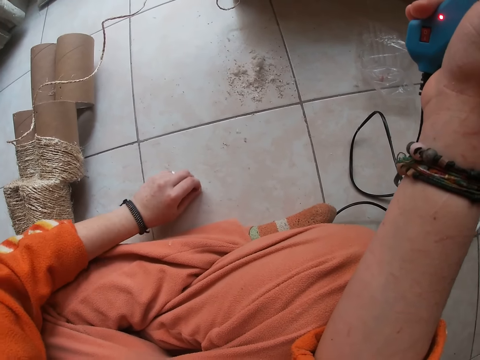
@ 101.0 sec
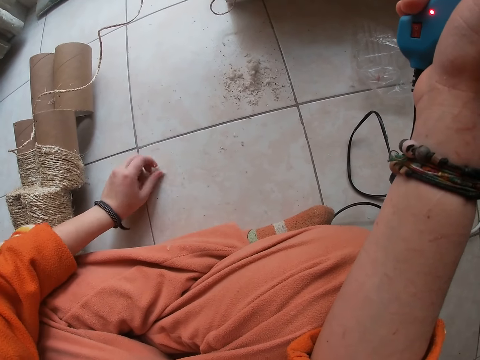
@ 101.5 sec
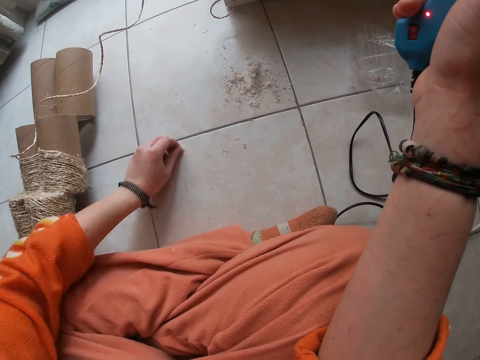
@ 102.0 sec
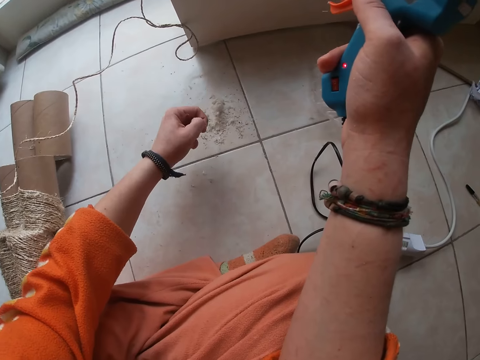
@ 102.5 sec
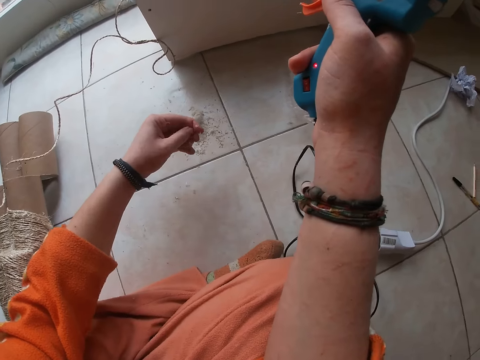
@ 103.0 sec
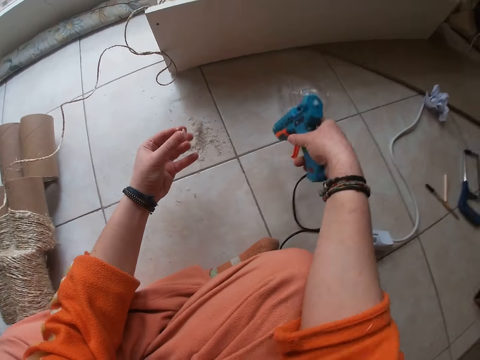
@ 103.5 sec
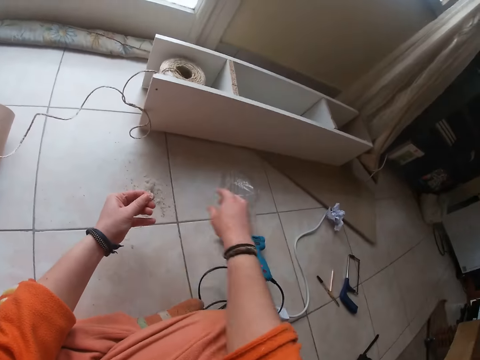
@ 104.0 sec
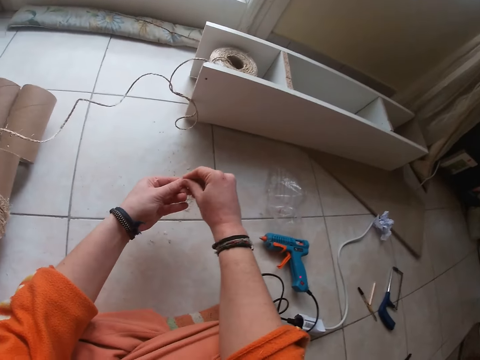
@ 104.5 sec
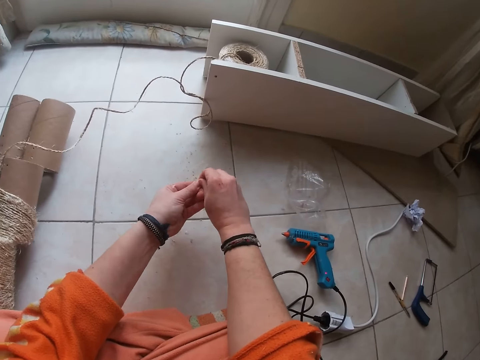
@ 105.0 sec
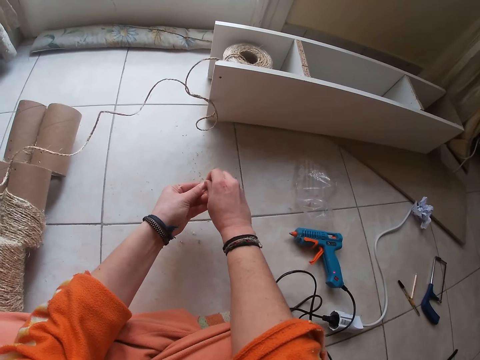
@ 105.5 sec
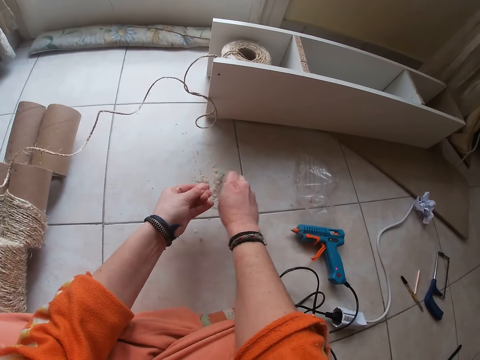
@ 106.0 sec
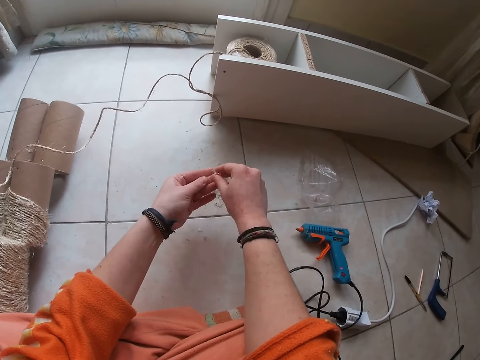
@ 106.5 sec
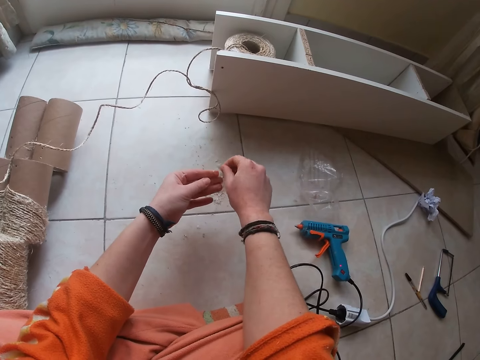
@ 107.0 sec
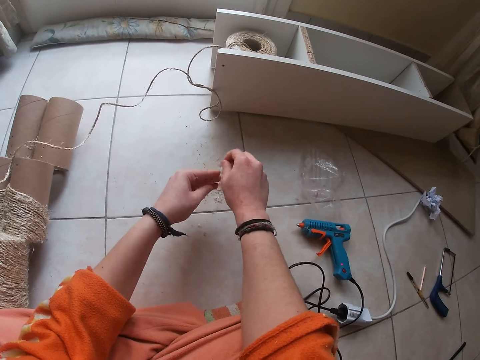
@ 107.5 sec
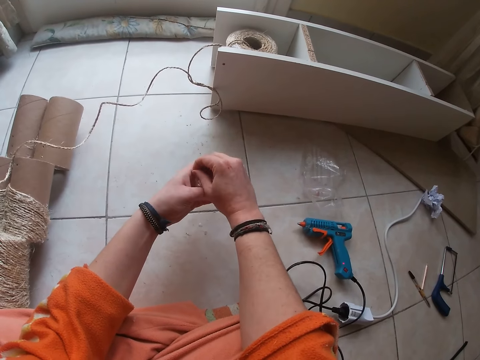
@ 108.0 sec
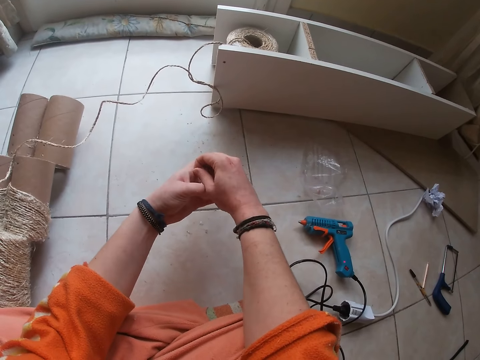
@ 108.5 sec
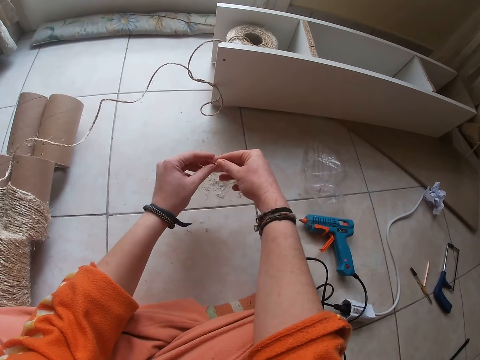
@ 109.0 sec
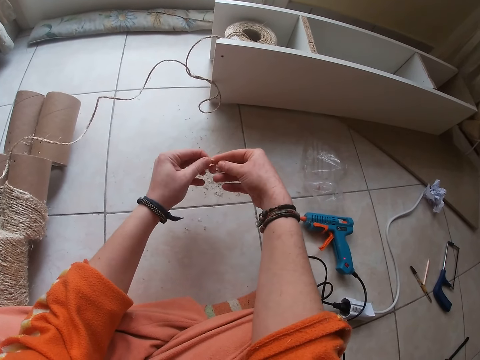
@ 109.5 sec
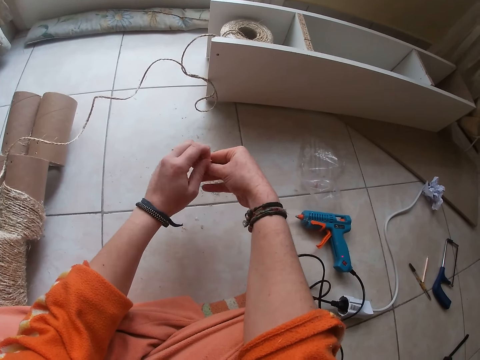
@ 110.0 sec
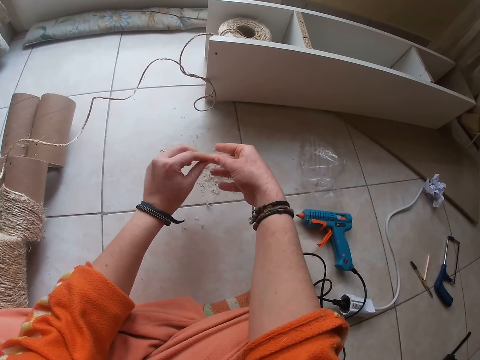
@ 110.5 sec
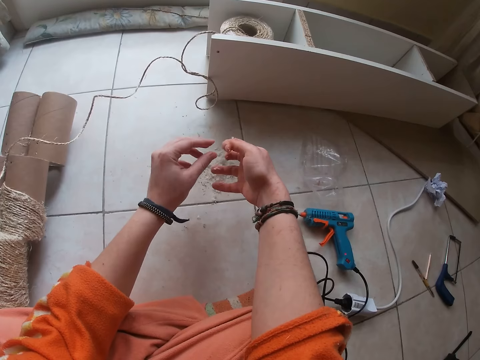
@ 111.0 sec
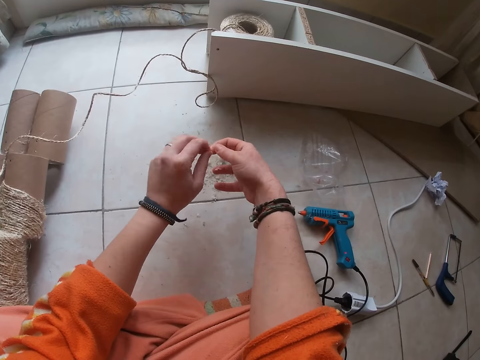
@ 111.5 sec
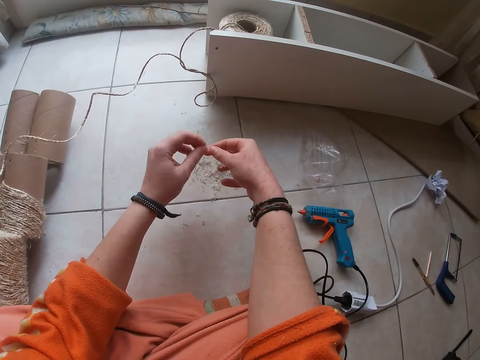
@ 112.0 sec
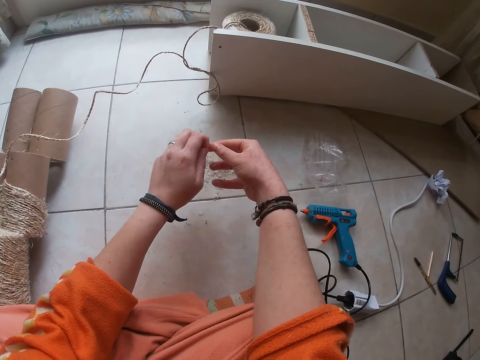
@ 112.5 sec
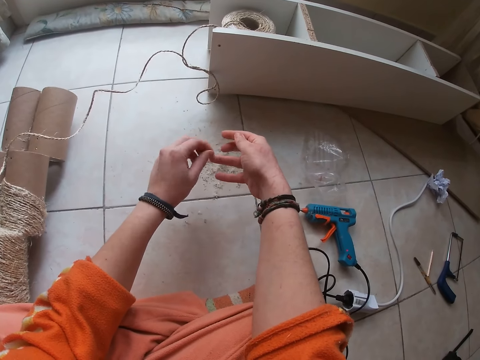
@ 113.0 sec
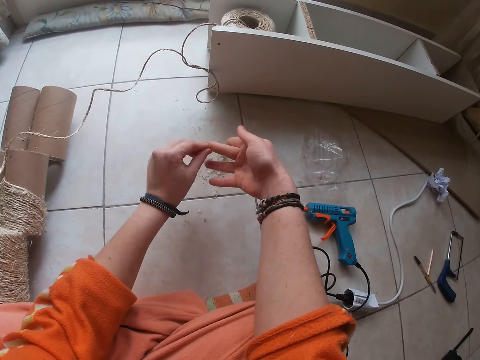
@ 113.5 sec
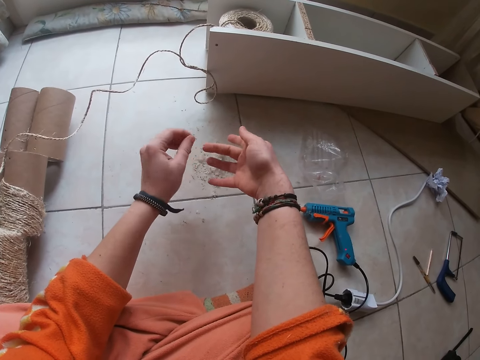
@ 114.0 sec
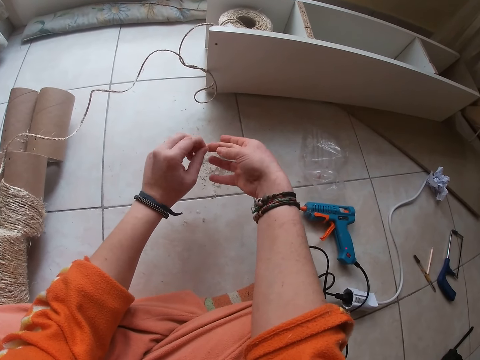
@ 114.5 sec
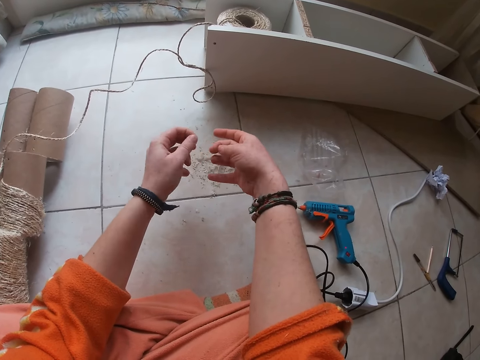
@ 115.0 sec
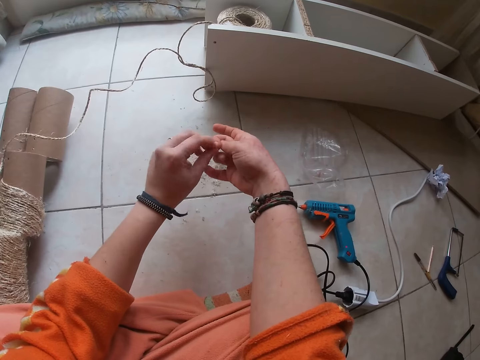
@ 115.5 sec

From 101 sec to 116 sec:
The camera wearer drops the hot glue gun on the floor with her right hand. She removes the dirt from her left hand with her right hand. She removes the dirt from her right hand with her left hand.

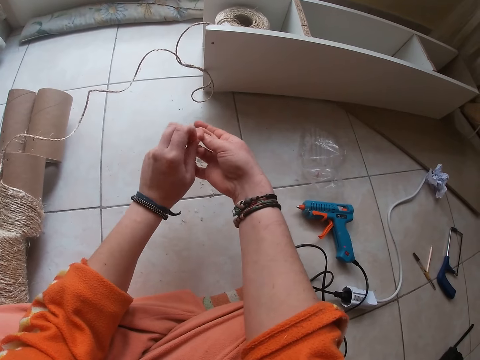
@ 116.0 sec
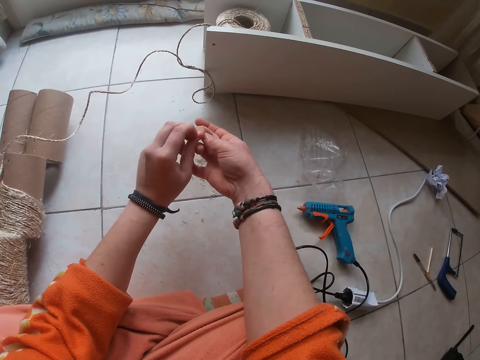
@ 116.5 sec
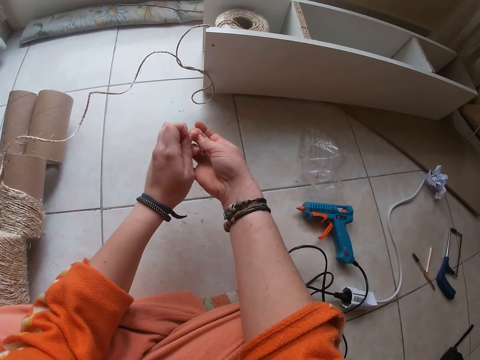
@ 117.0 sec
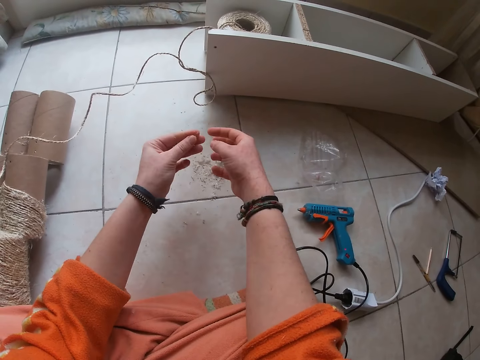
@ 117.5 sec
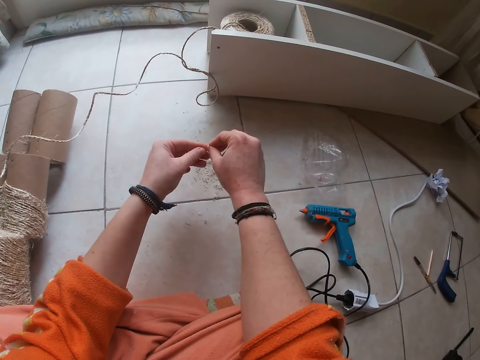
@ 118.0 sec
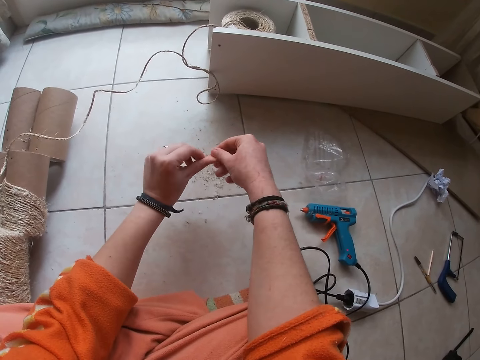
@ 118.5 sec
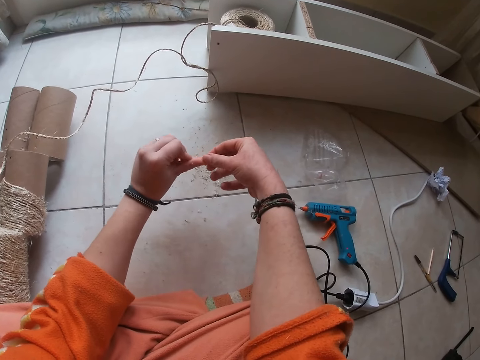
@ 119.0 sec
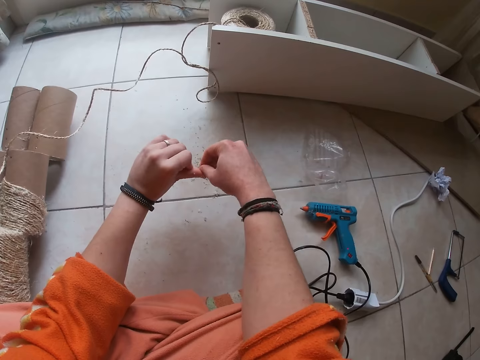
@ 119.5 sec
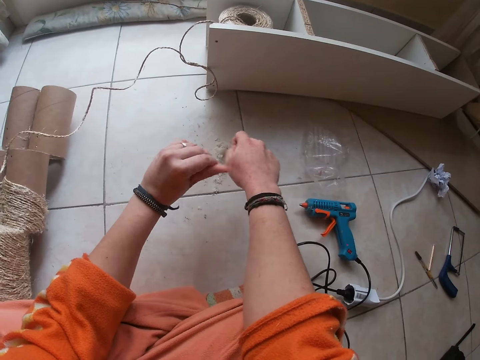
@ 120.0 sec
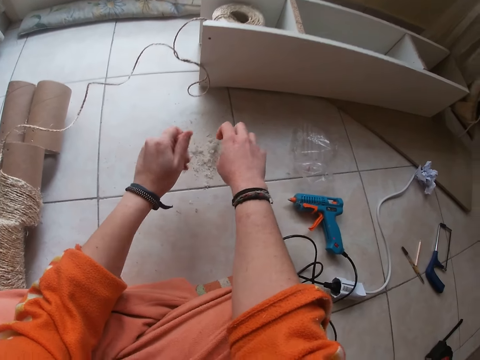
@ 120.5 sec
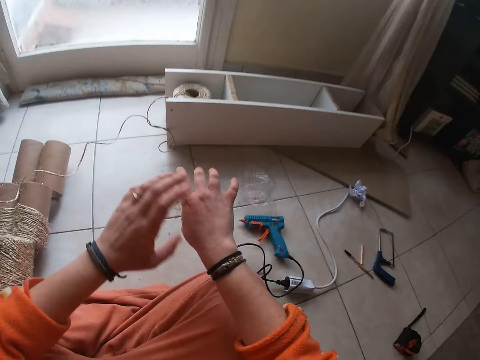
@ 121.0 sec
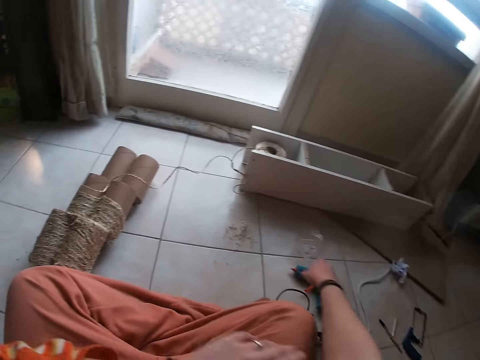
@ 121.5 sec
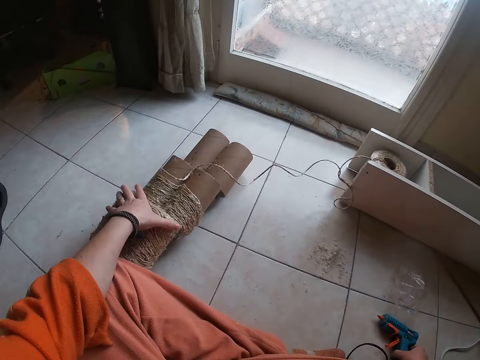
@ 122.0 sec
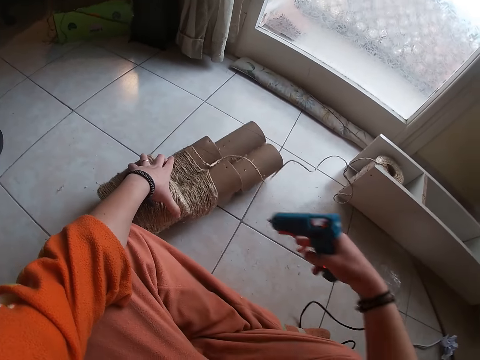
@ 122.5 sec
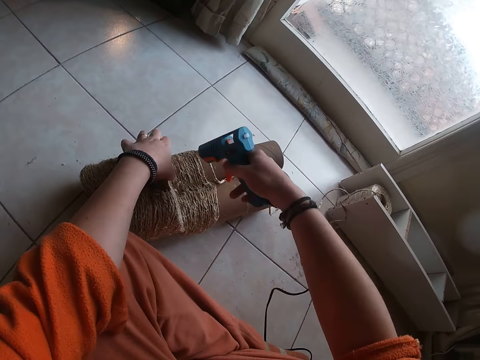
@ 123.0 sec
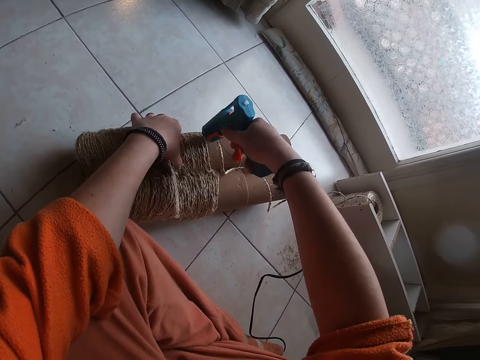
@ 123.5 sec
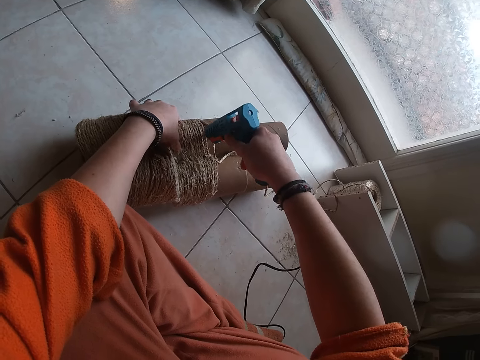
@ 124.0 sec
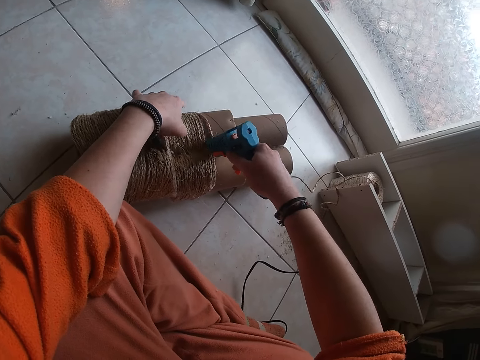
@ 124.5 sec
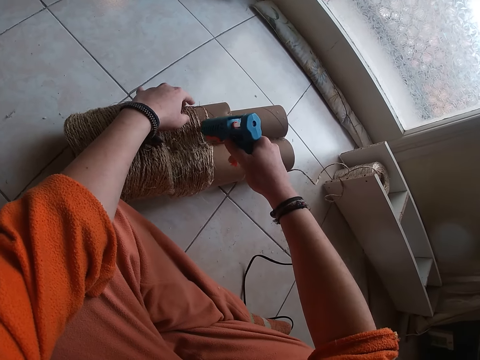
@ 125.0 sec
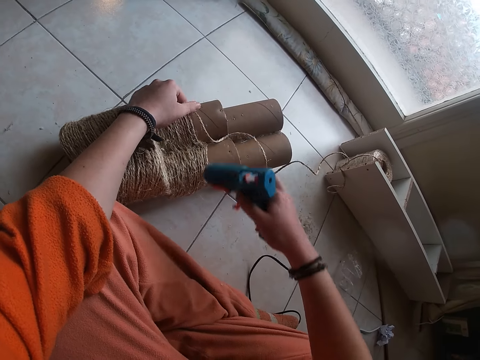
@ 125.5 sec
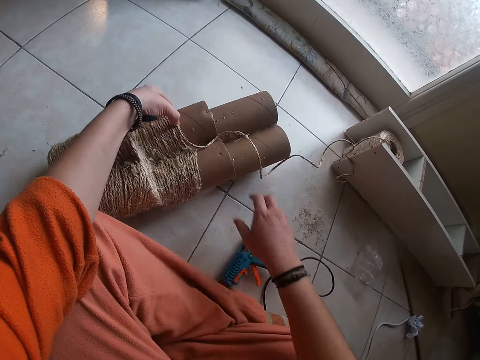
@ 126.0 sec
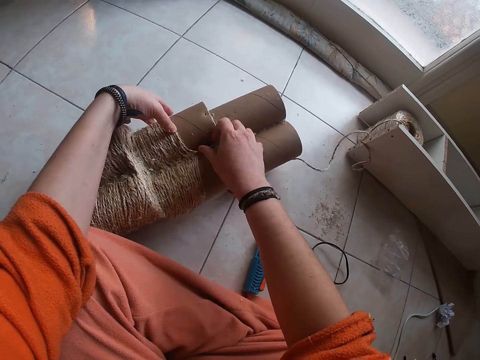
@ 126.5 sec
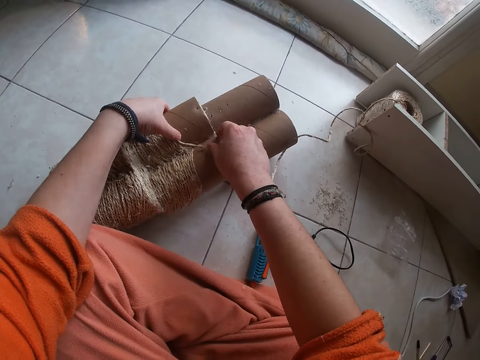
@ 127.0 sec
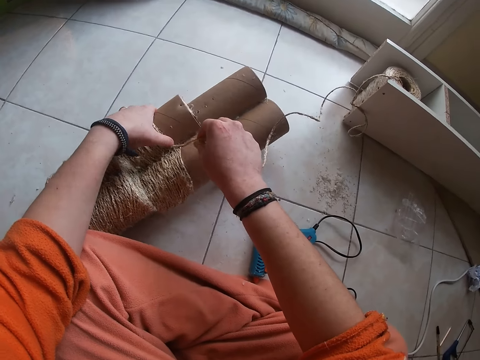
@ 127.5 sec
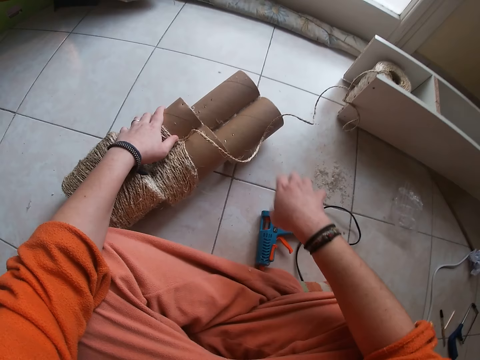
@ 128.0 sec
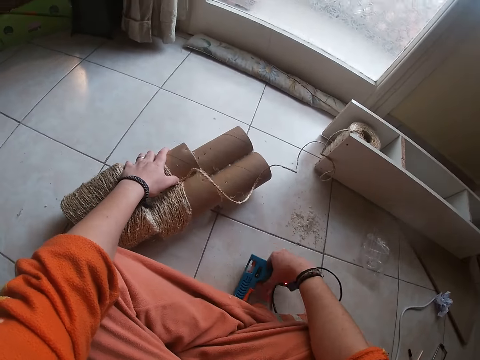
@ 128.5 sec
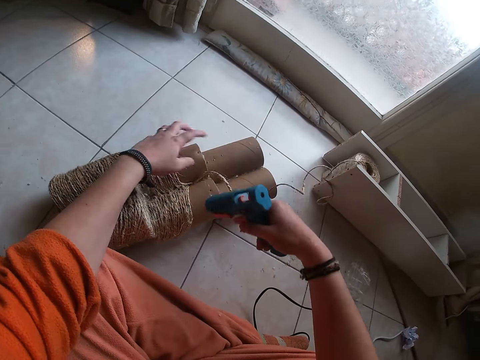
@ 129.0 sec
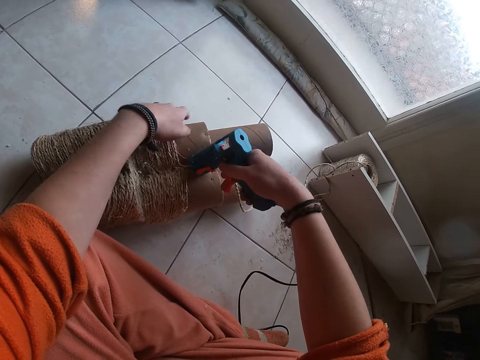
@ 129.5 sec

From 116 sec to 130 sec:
The camera wearer adjusts her right hand sleeve with her left hand. She picks up the hot glue gun on the floor with her right hand. She picks up the thread reel on the floor with her left hand. She adjusts the cotton cord with the left hand. She applies the hot glue gun to the thread reel with her right hand. She drops the glue gun on the floor. She places the thread on the thread reel with her right hand. She adjusts the cotton cord with both hands. She removes her right hand from the thread. She picks up the hot glue gun on the floor with her right hand.
